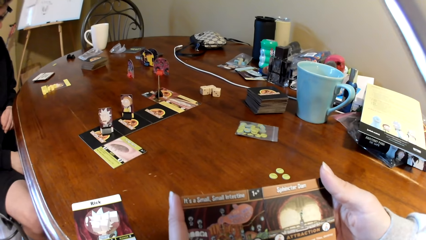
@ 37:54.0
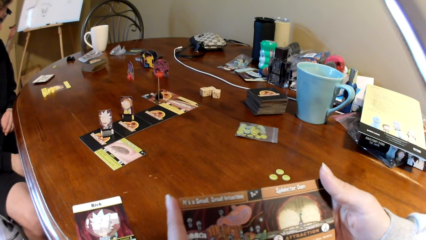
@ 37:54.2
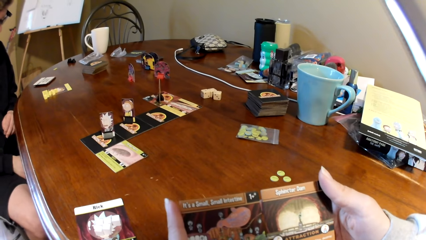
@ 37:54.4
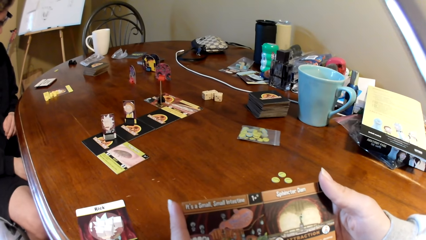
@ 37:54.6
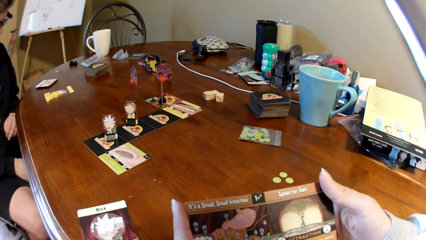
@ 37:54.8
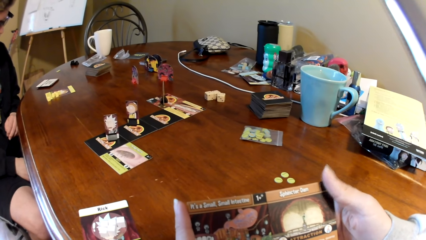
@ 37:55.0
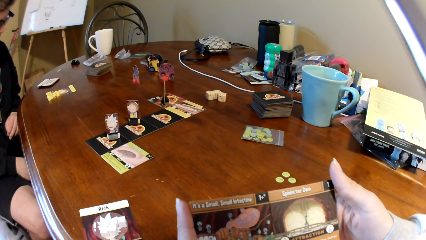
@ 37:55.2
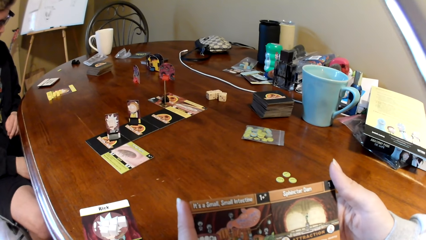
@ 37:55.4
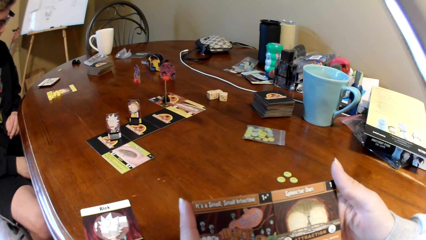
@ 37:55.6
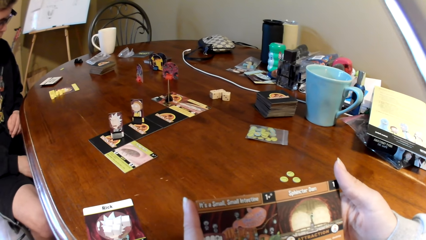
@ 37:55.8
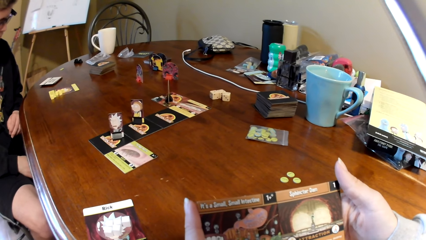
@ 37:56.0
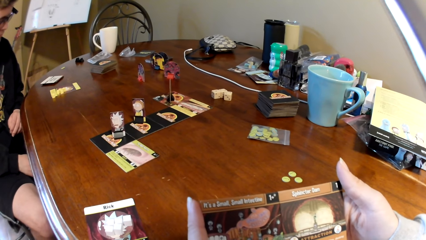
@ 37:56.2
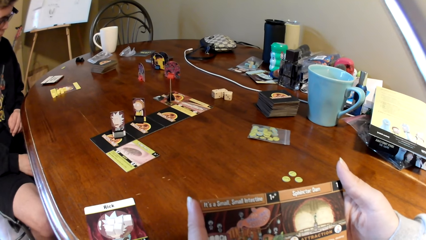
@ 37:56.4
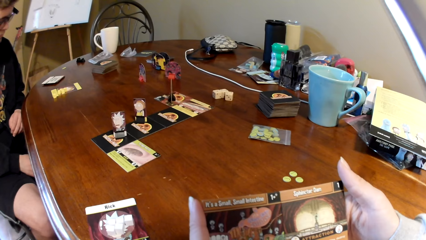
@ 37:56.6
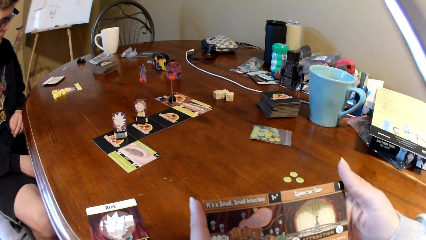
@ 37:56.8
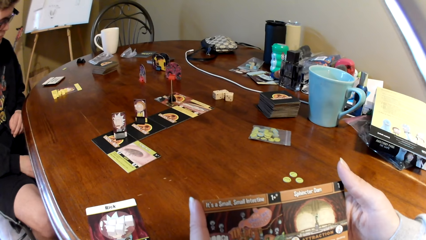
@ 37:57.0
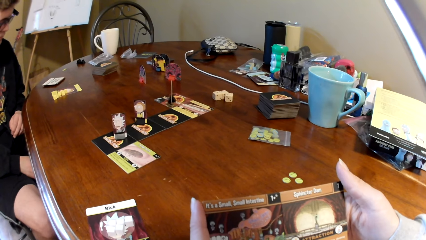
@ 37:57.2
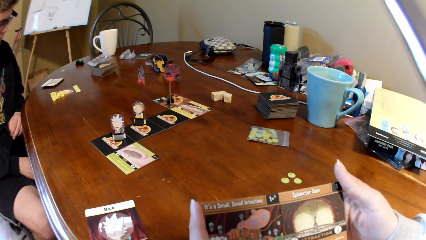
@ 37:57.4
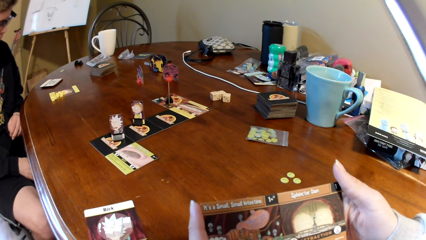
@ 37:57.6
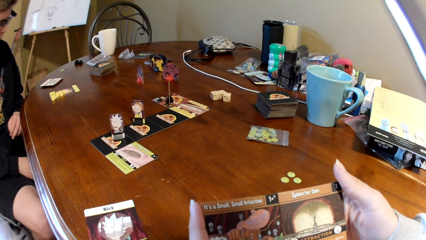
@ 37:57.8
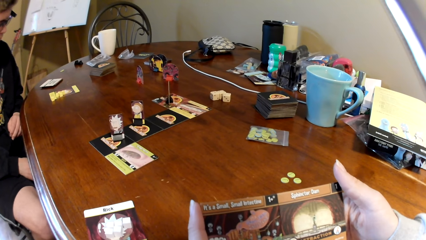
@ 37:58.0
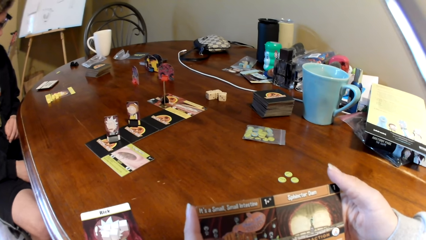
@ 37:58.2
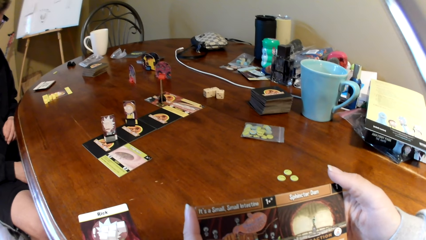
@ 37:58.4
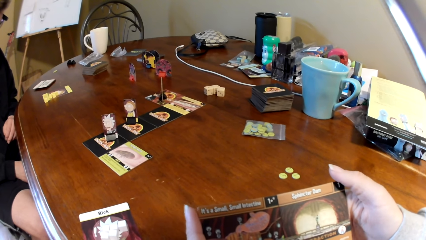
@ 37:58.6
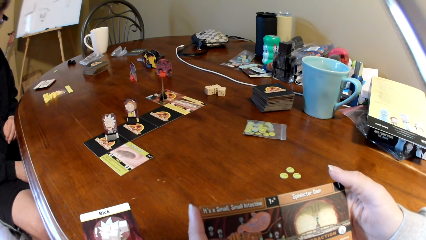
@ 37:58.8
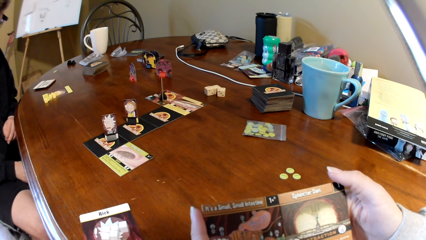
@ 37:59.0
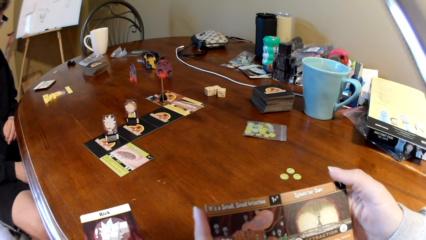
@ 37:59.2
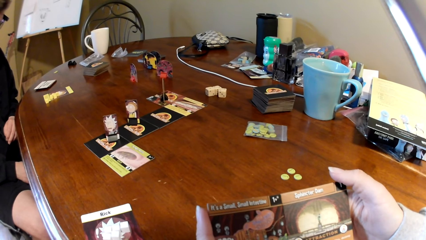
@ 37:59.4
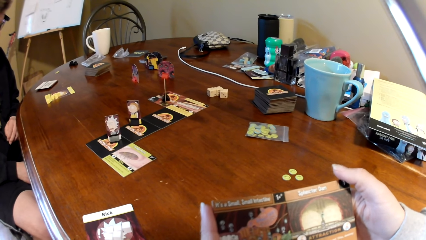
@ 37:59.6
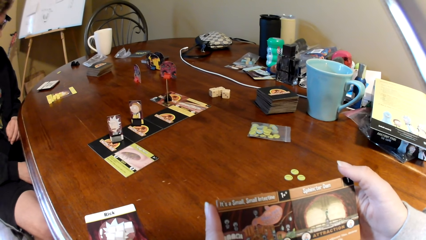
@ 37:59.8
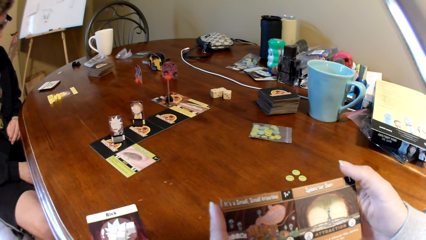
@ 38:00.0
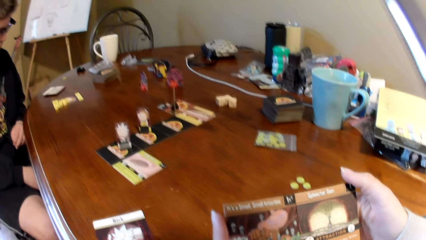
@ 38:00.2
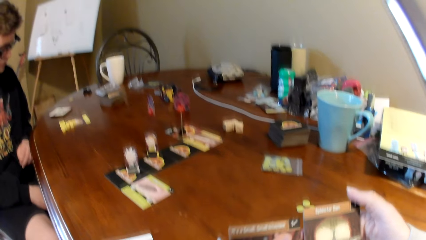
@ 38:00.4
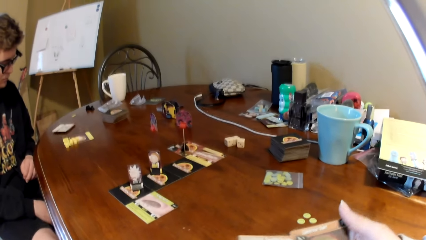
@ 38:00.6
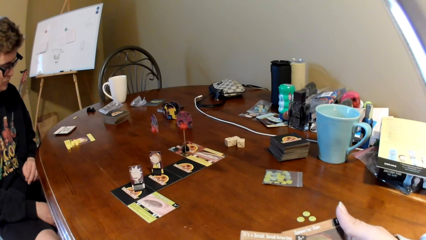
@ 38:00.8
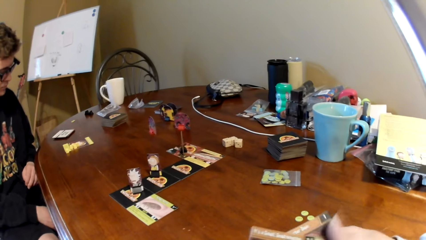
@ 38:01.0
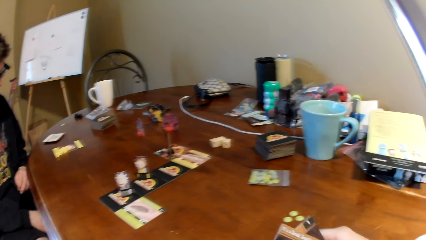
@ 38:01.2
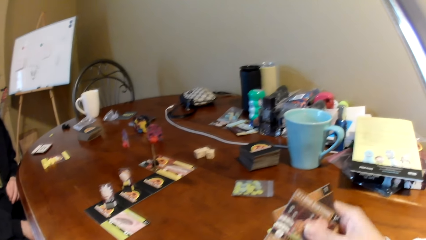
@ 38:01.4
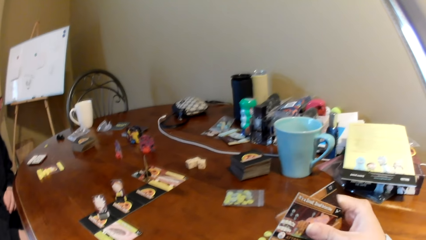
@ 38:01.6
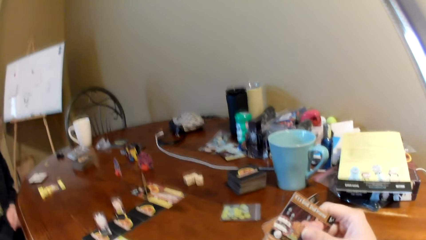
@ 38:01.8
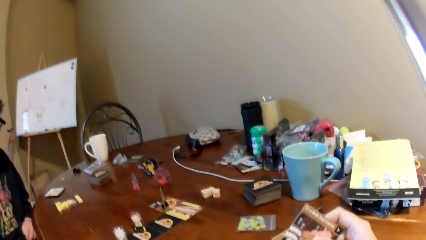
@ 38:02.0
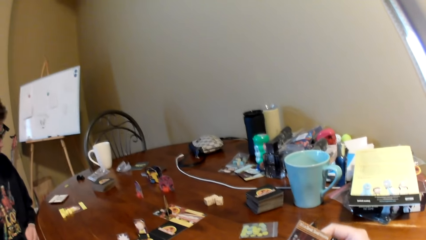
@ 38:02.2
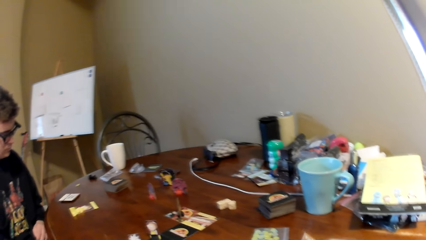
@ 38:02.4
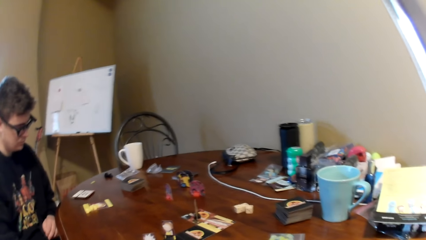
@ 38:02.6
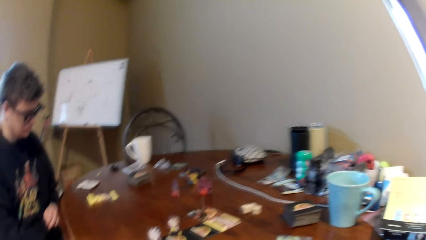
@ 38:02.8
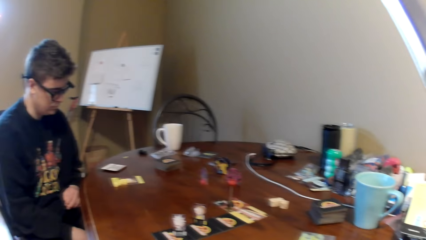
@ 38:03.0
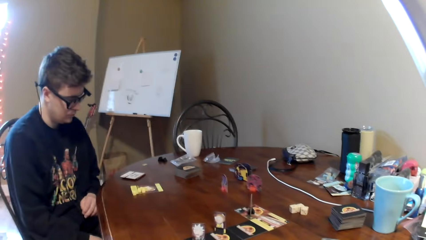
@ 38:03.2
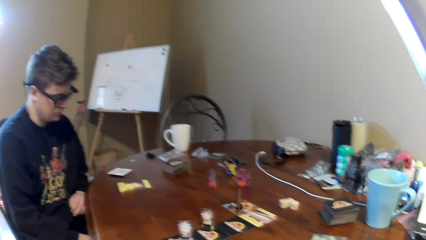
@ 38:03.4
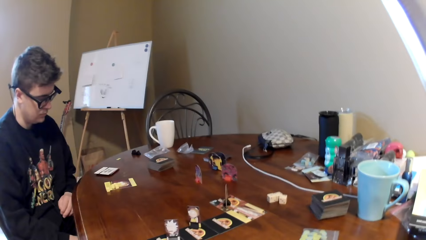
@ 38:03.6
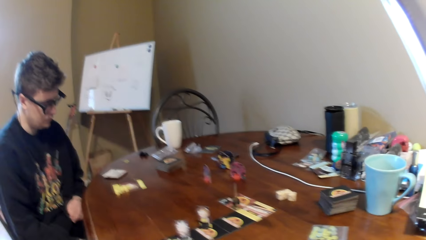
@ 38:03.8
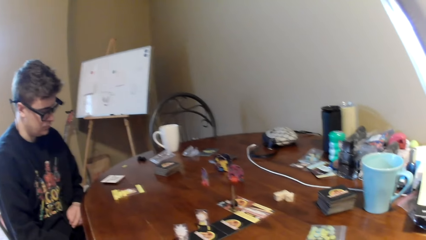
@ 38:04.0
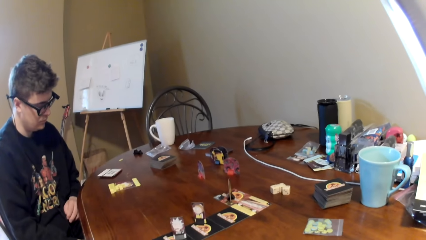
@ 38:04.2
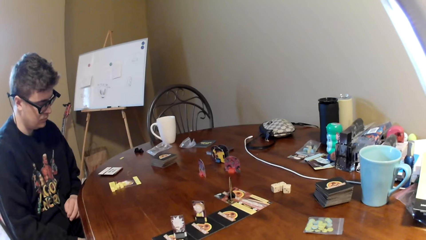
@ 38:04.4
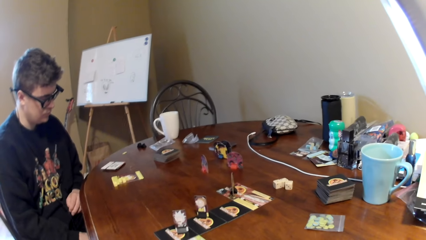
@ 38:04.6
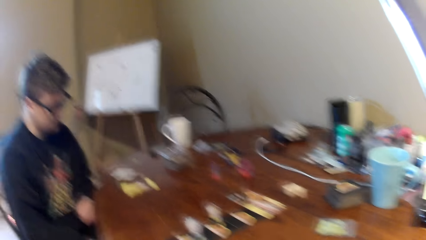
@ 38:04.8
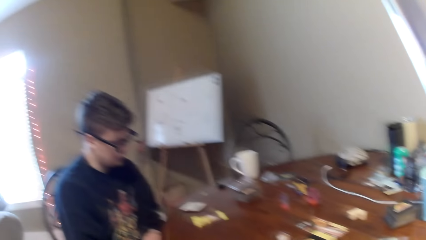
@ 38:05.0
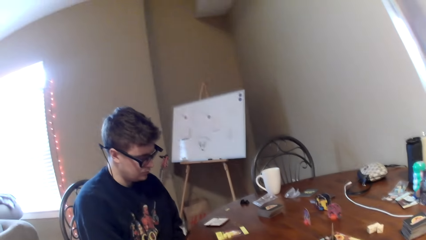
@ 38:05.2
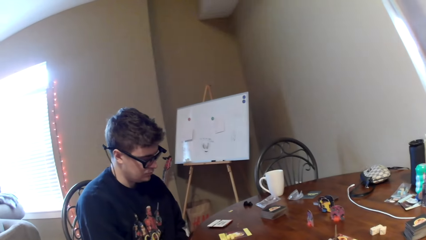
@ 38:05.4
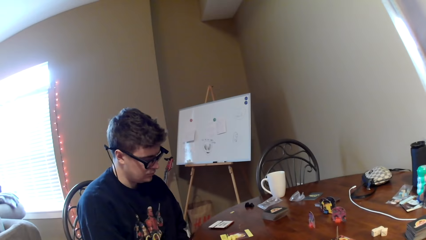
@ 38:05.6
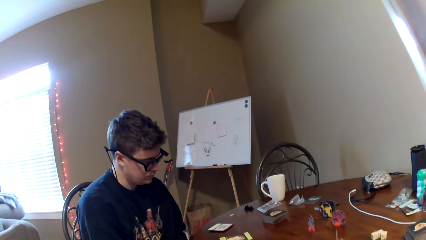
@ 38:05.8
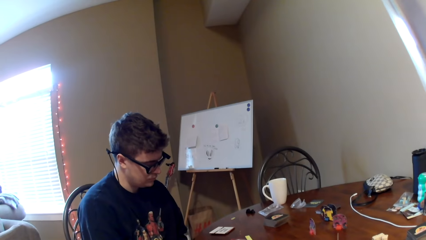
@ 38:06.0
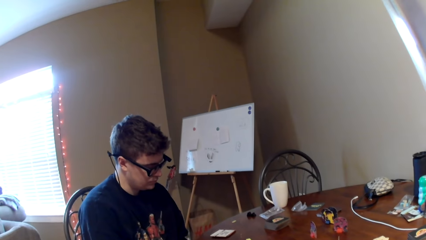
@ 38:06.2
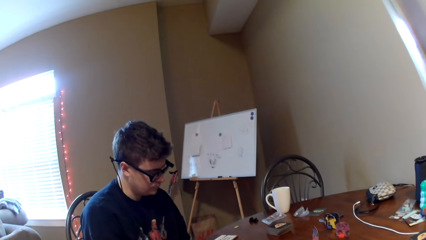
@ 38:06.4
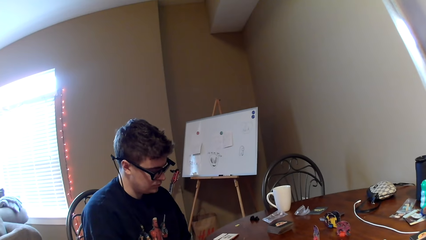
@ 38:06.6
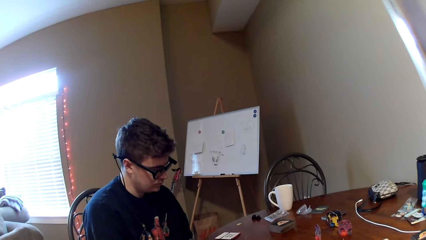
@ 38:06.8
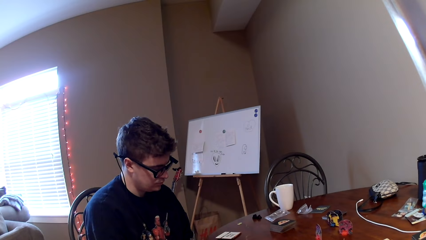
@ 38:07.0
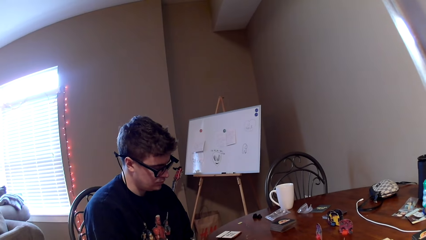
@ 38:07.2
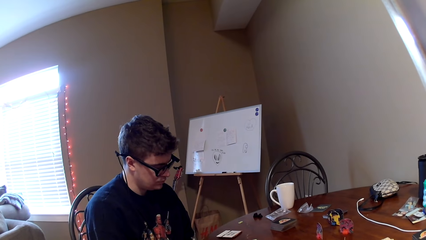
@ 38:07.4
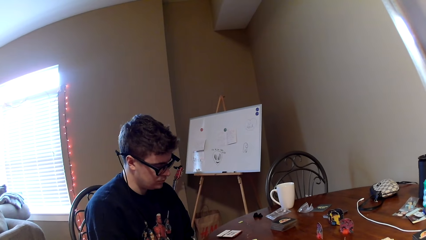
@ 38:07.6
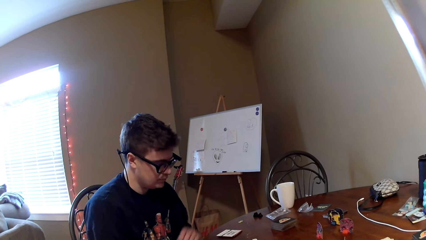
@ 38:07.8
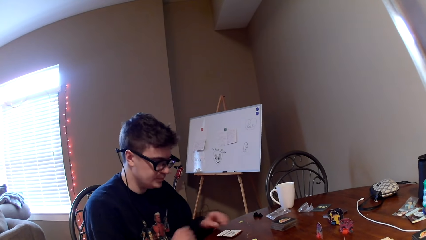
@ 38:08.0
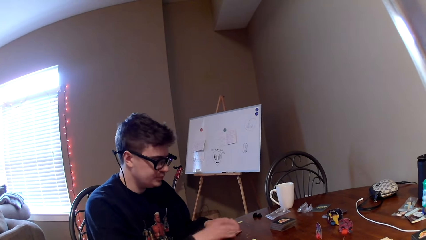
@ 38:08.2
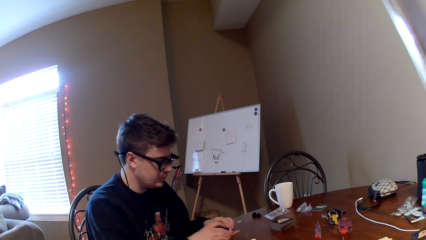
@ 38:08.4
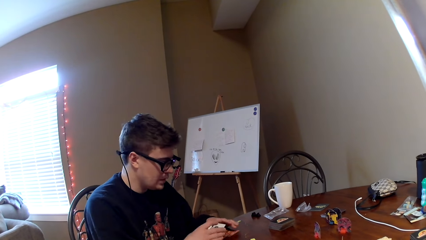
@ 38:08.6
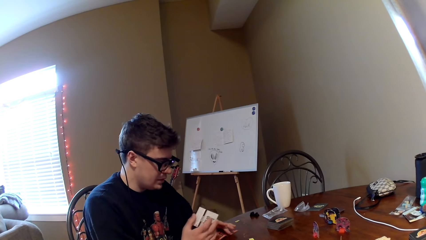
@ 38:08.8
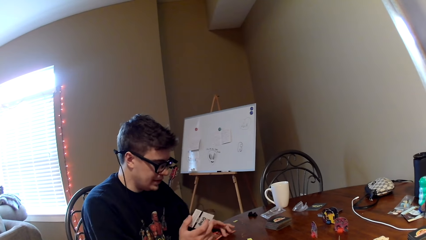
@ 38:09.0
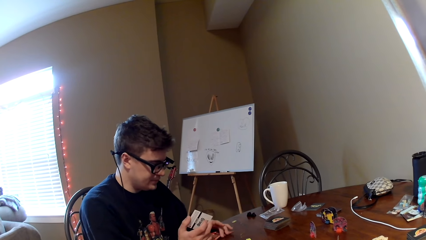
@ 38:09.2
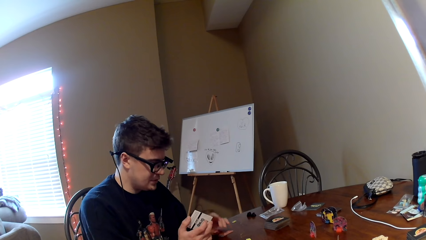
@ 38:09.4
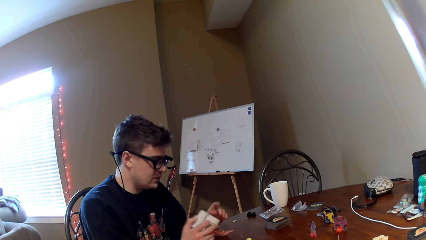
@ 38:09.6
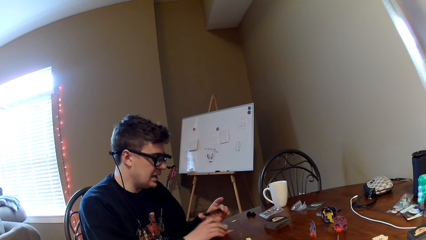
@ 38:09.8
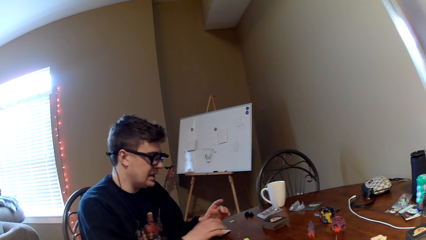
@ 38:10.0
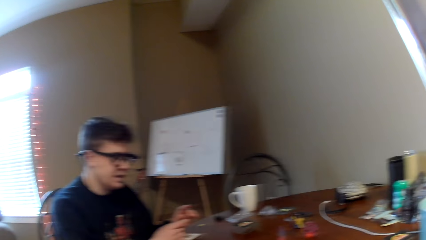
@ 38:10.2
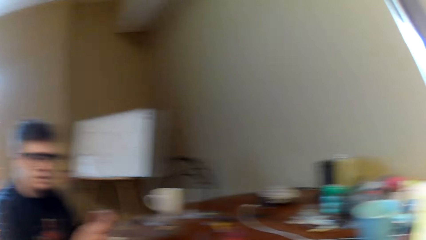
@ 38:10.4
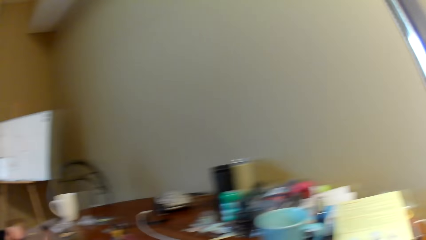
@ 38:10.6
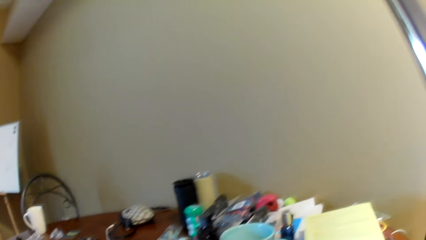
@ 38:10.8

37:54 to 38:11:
A man looks at the cards. The camera wearer lifts the playing card. They look around. The man holds the cards, touches the playing card, and looks at the playing card.
